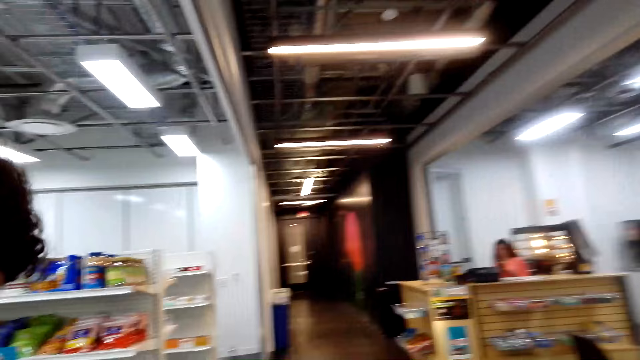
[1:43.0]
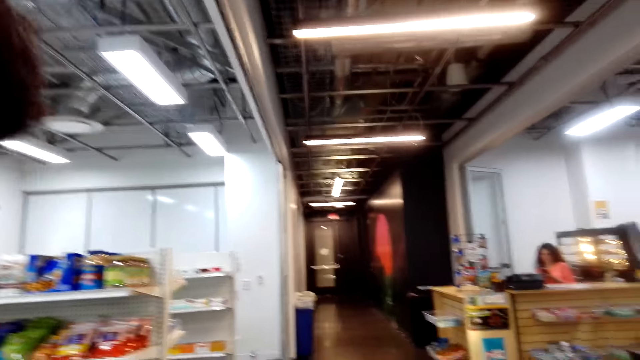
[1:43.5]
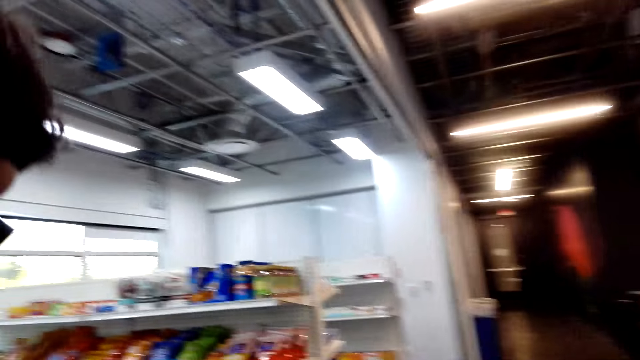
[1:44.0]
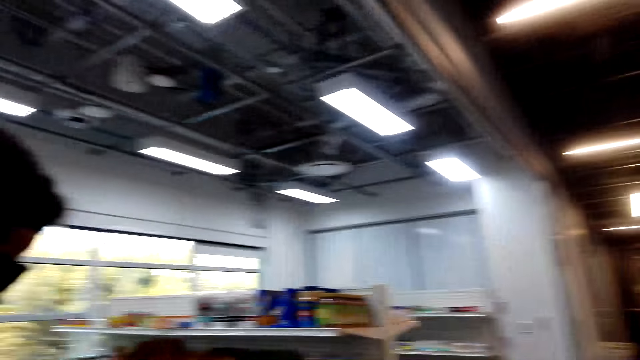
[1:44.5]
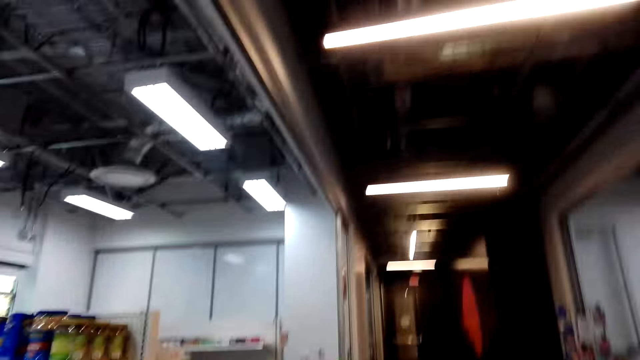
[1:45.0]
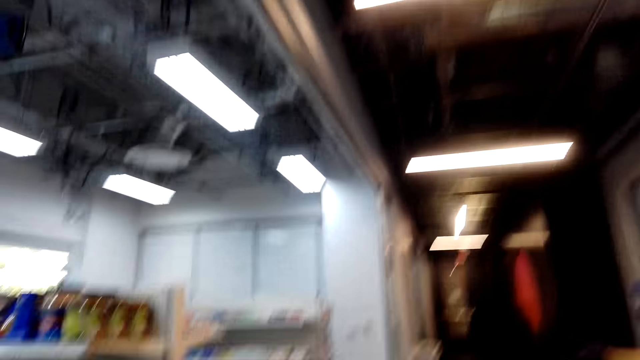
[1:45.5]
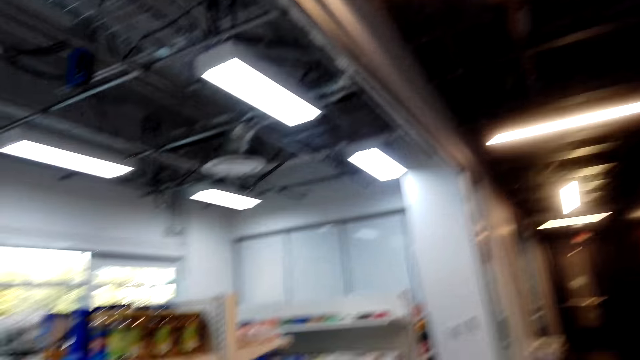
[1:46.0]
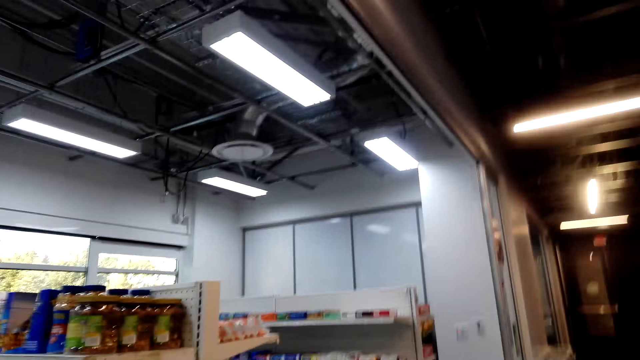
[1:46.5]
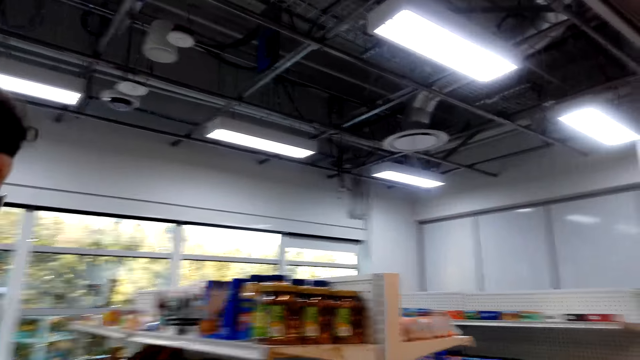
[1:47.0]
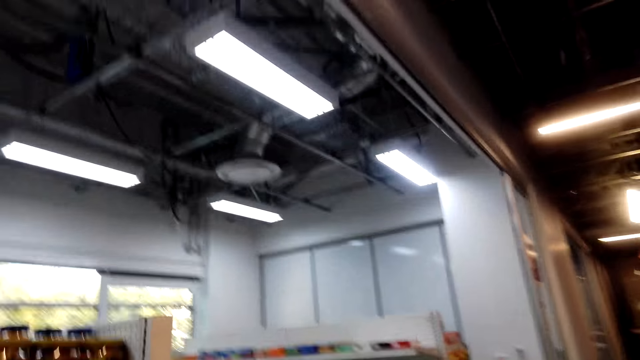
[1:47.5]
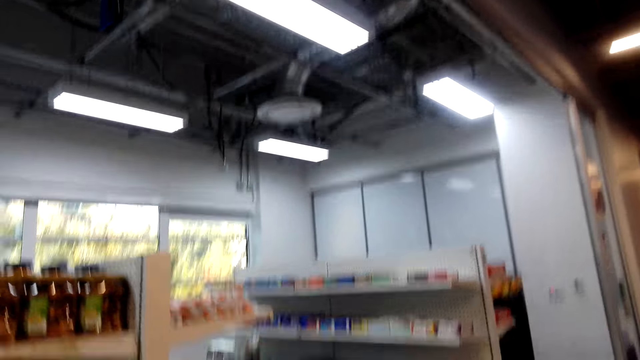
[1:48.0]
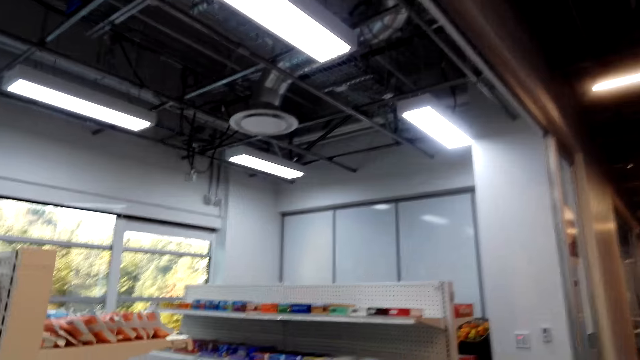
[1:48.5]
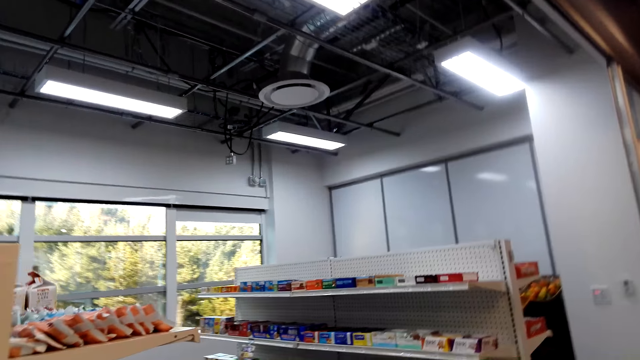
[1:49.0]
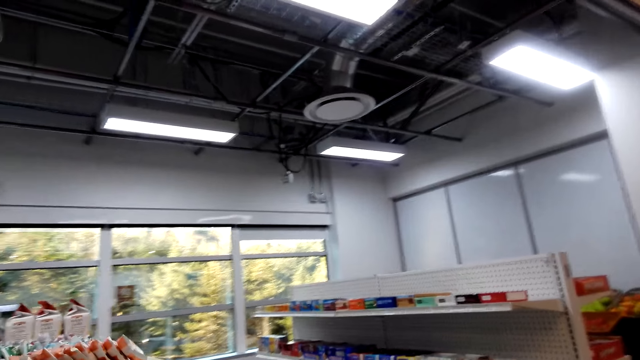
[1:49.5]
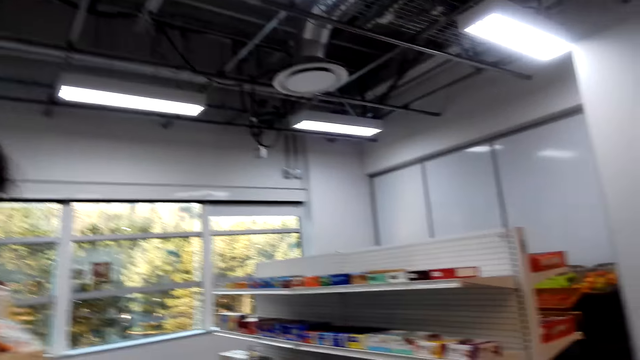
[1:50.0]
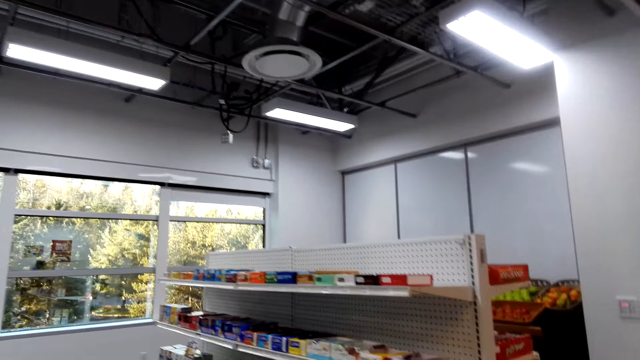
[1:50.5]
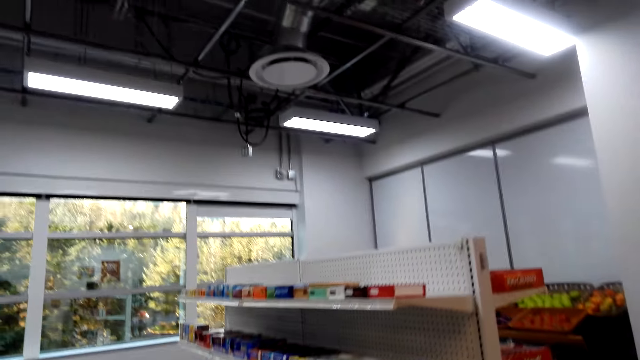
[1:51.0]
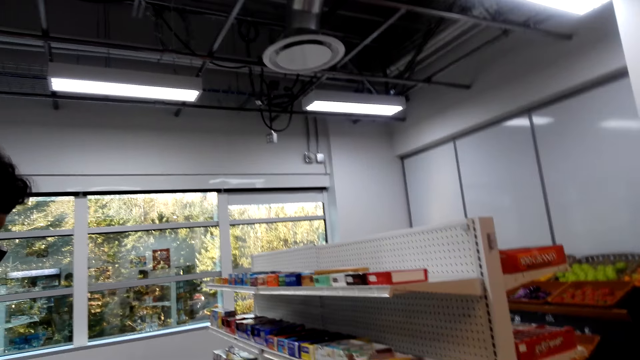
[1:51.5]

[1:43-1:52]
The camera wearer converses with a person. They walk around the shop with the person.

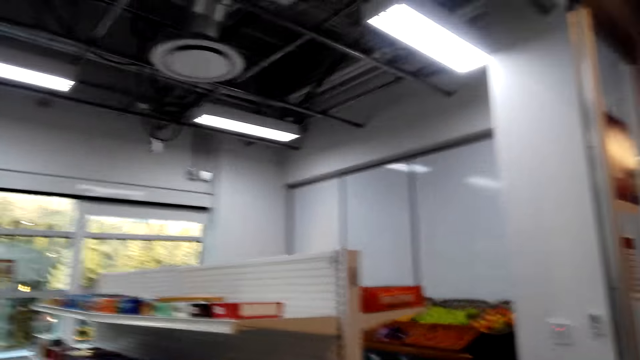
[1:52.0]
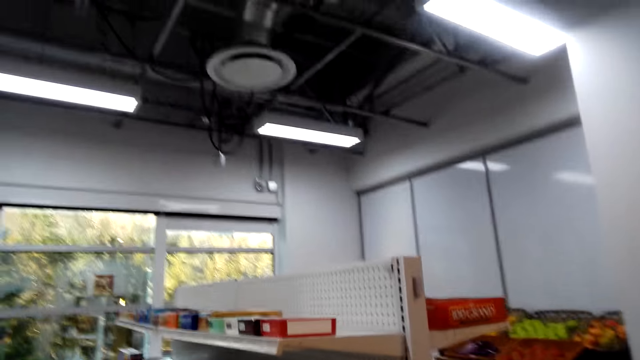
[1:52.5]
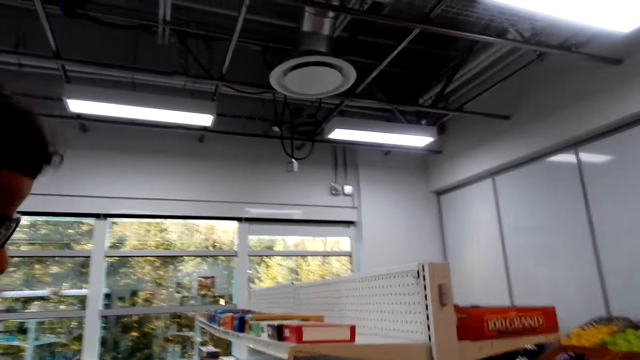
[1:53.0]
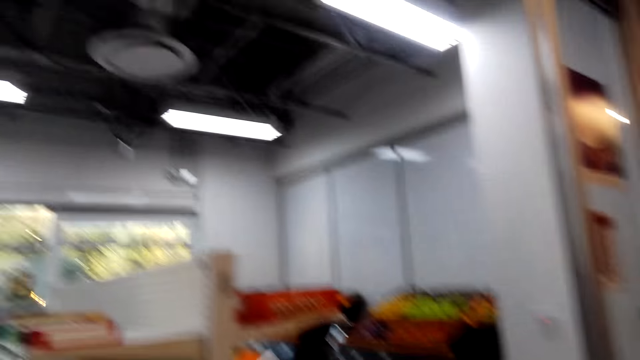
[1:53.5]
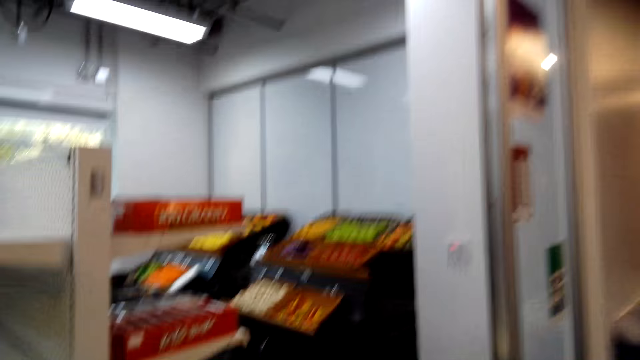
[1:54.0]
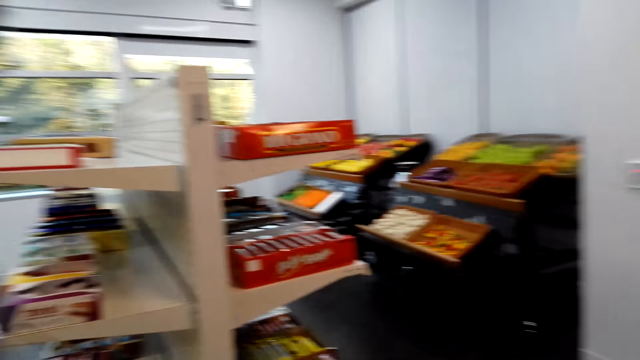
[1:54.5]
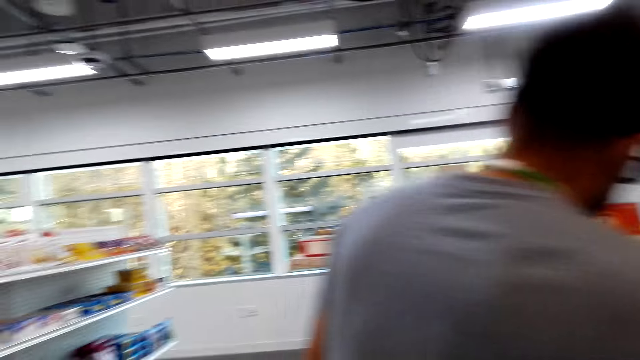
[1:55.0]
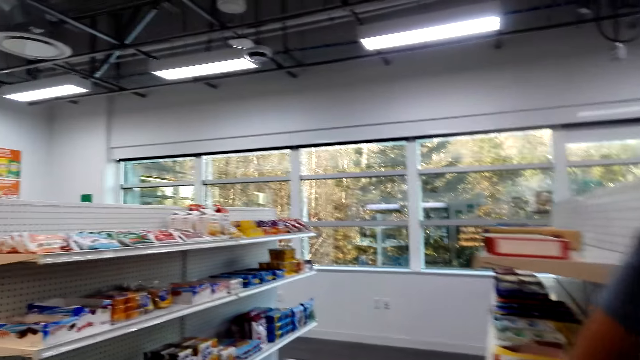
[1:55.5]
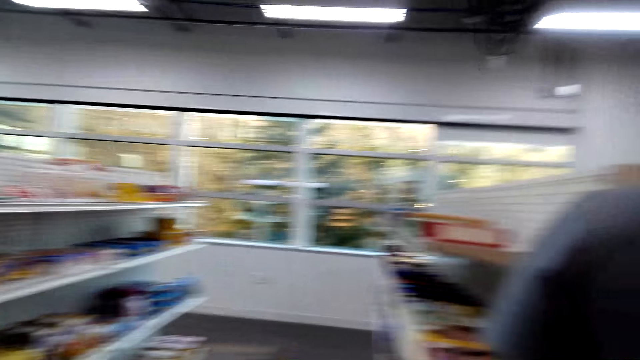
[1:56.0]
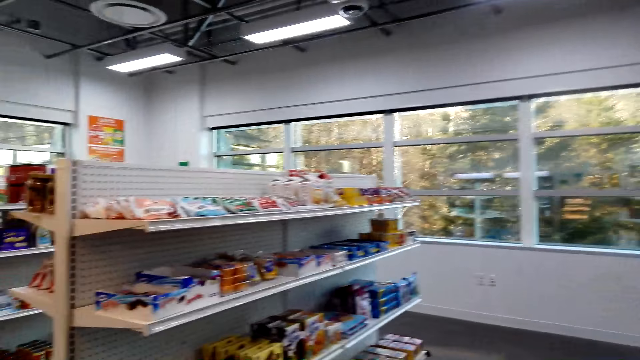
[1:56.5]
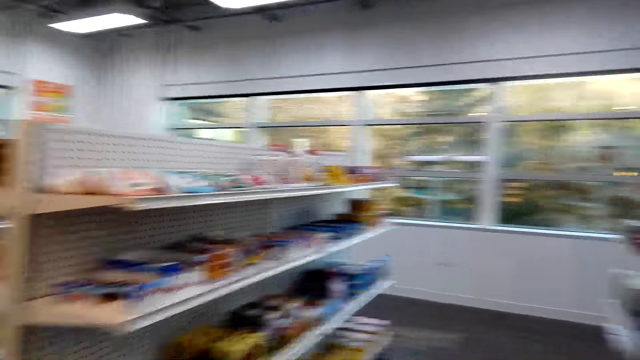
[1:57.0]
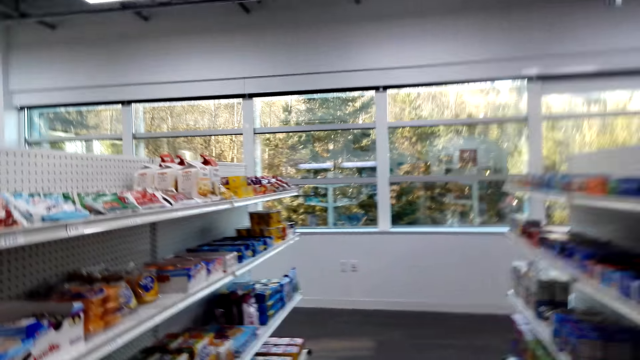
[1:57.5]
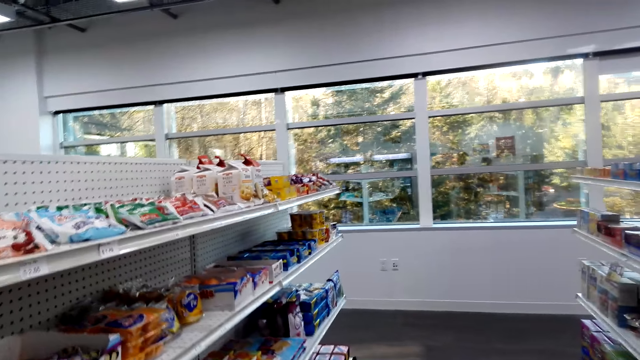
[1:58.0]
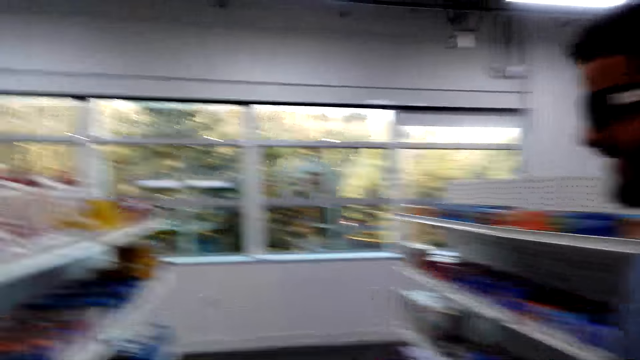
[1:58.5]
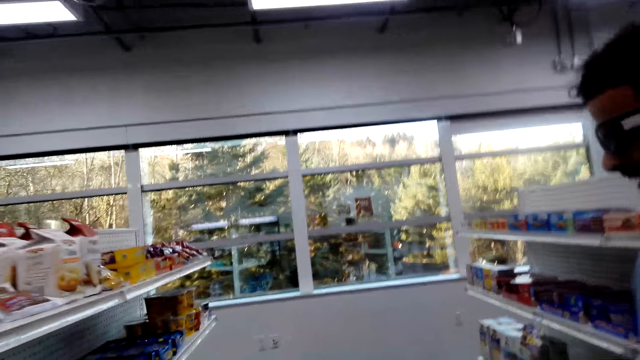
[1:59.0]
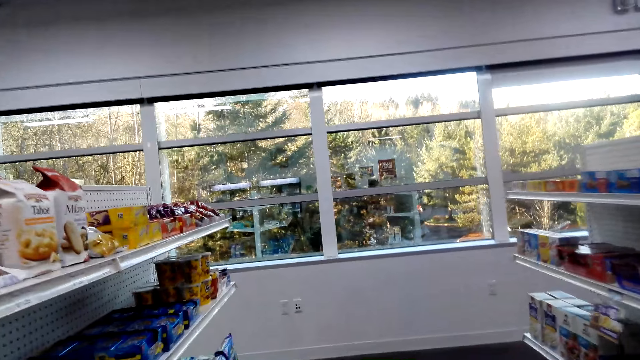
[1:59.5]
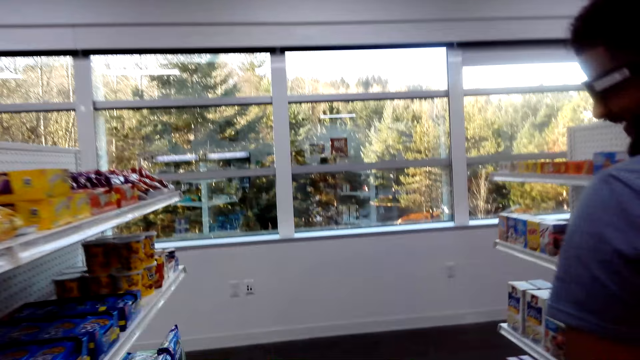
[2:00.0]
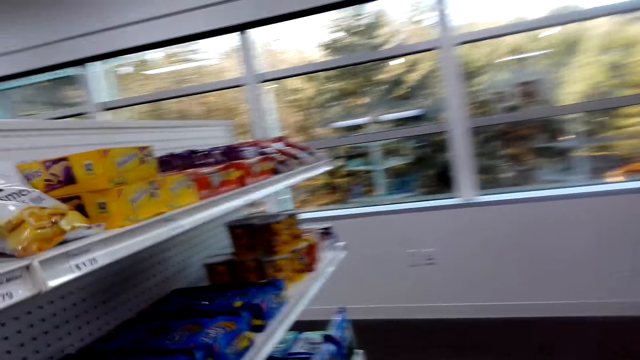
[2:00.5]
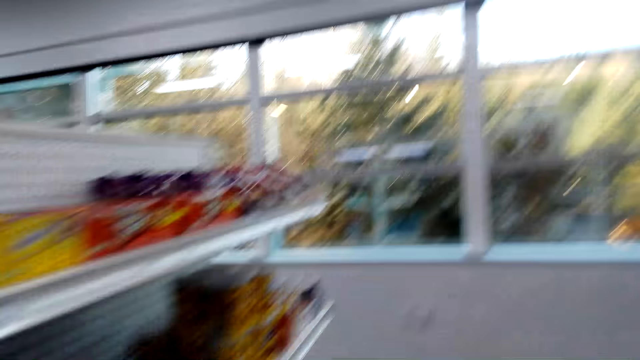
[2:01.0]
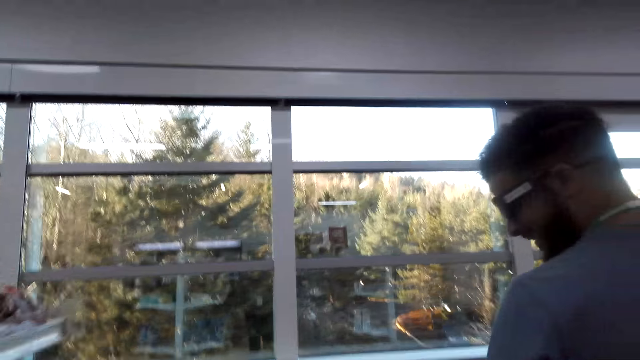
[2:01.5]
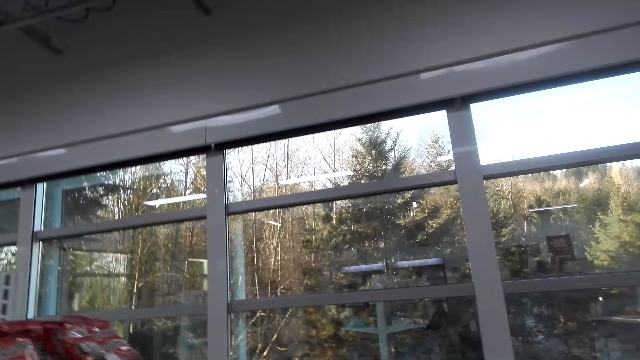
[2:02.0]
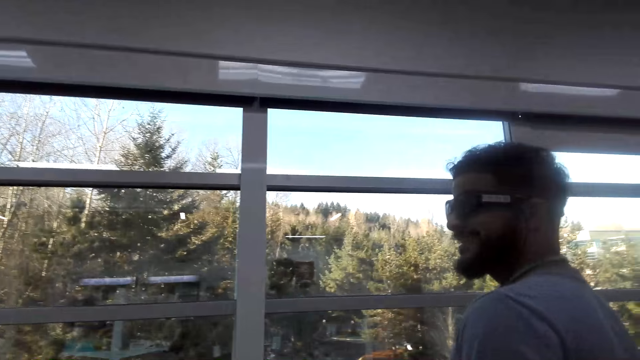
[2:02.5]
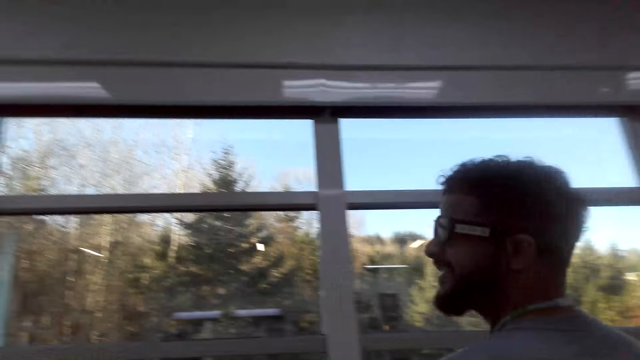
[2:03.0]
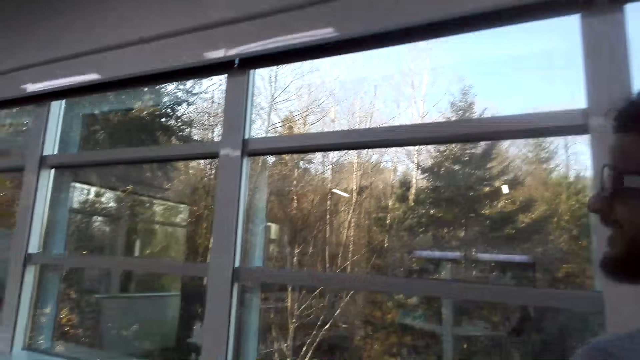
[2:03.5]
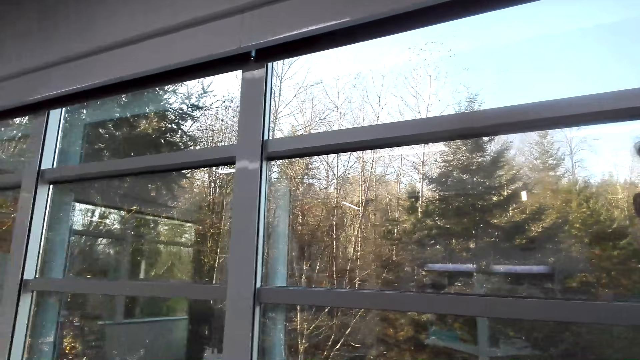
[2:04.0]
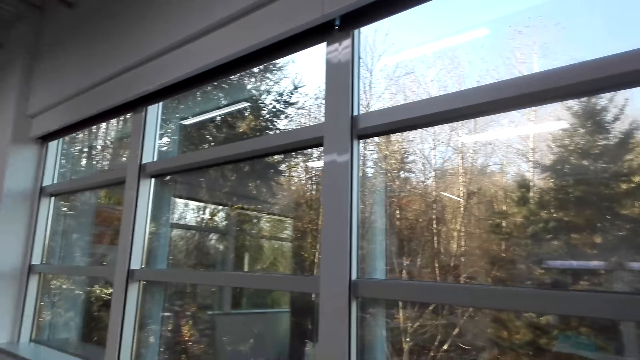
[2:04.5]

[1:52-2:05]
The camera wearer converses with a person. They look around the shop. They converse with the person. They walk around the shop. They converse with the person. They walk around the shop with the person.
